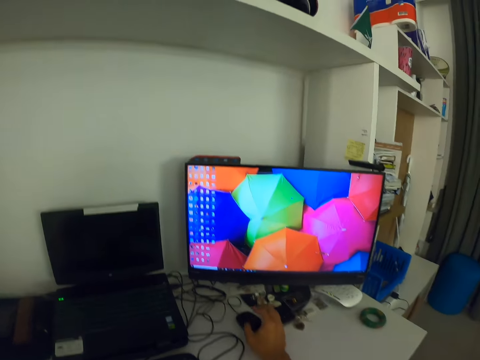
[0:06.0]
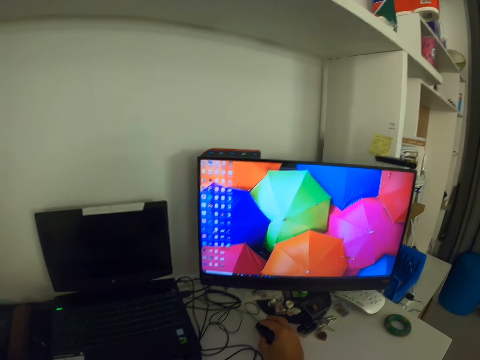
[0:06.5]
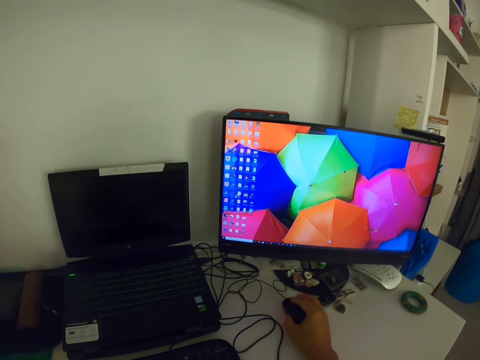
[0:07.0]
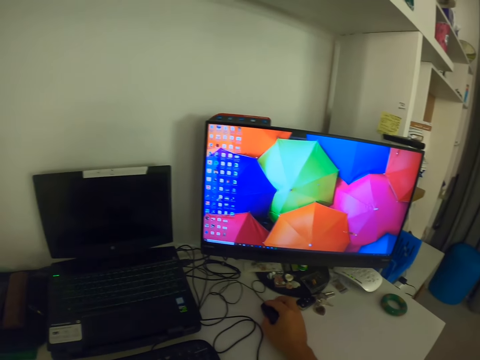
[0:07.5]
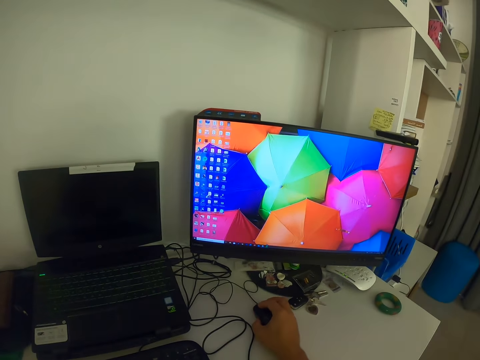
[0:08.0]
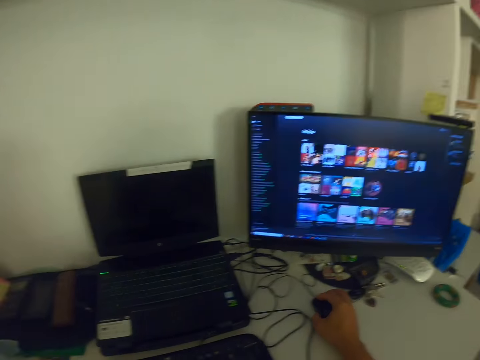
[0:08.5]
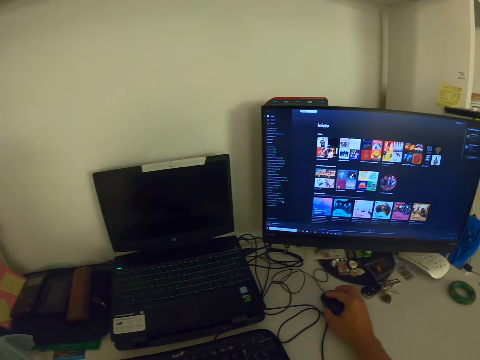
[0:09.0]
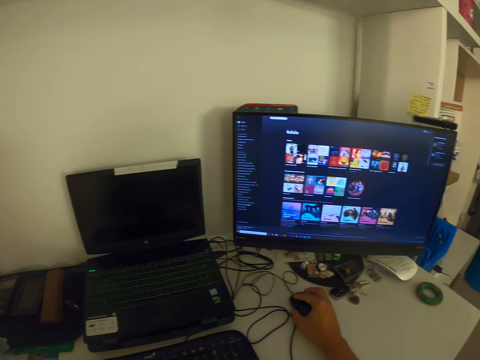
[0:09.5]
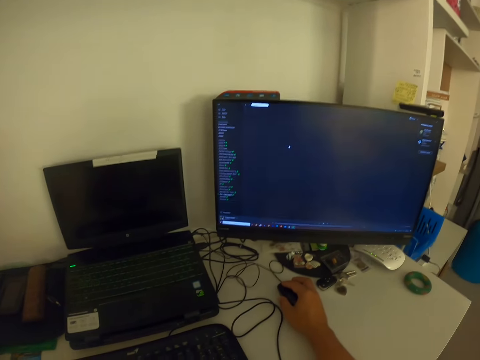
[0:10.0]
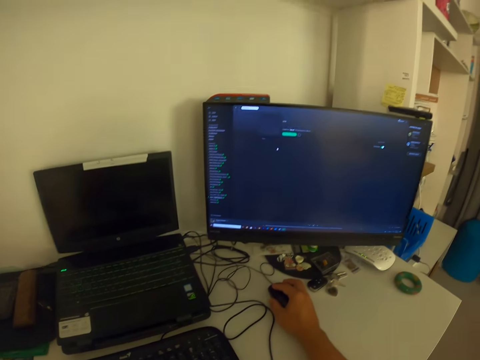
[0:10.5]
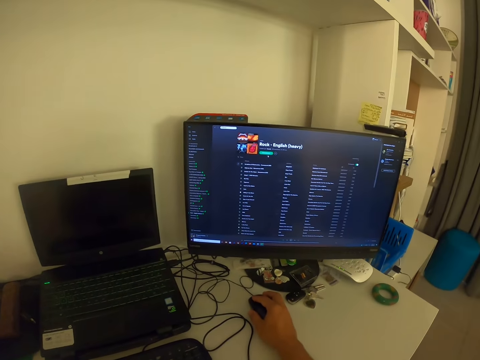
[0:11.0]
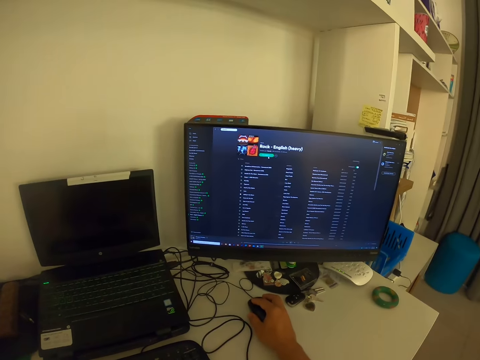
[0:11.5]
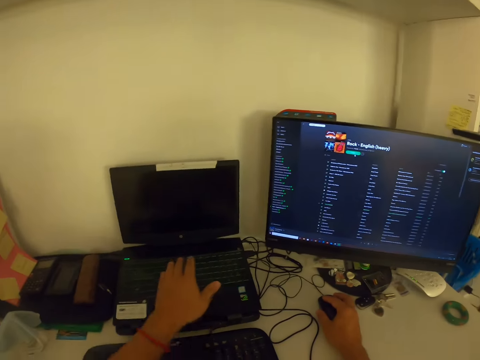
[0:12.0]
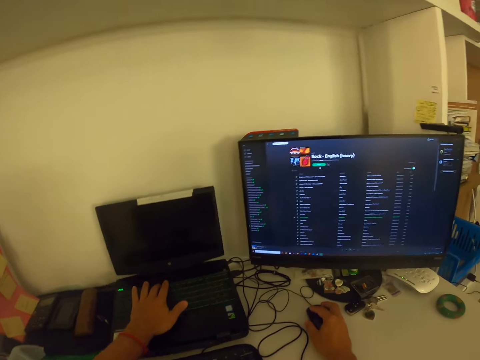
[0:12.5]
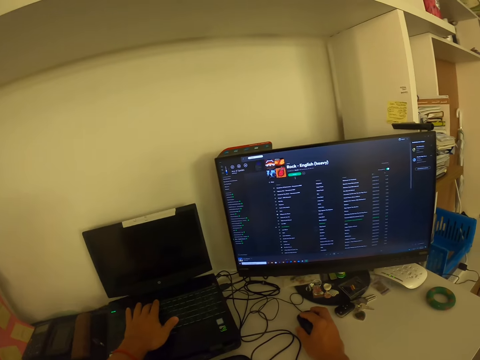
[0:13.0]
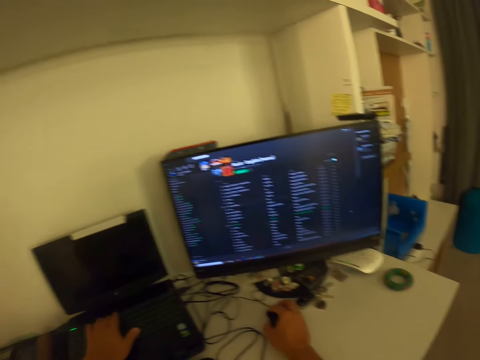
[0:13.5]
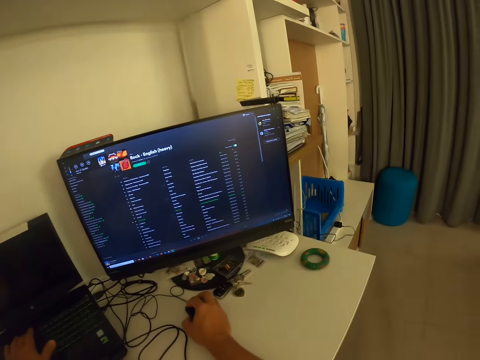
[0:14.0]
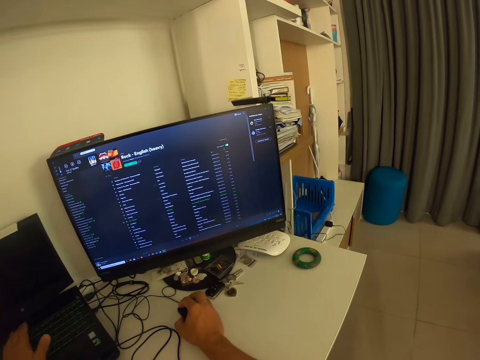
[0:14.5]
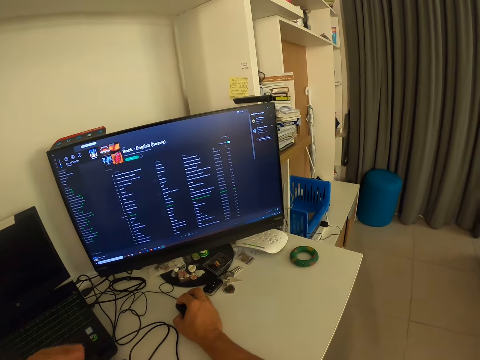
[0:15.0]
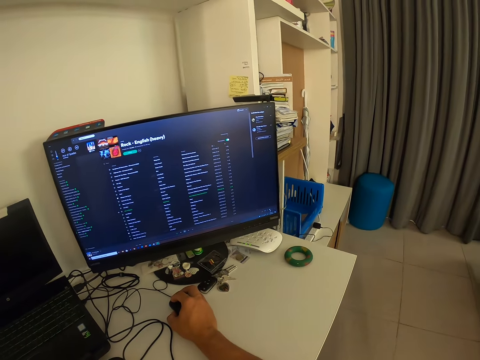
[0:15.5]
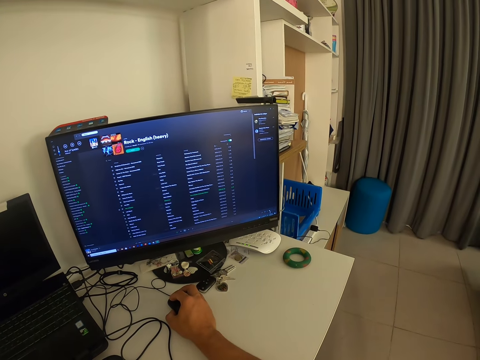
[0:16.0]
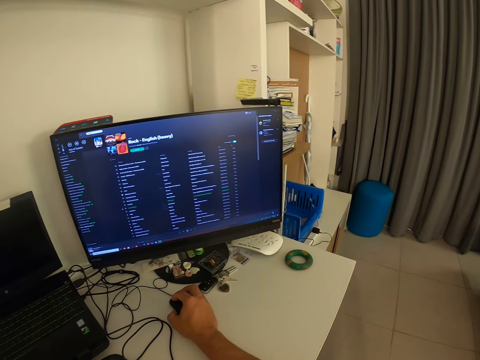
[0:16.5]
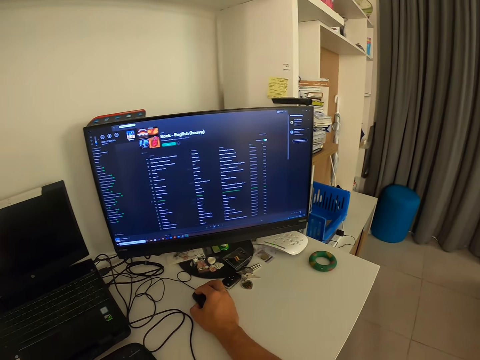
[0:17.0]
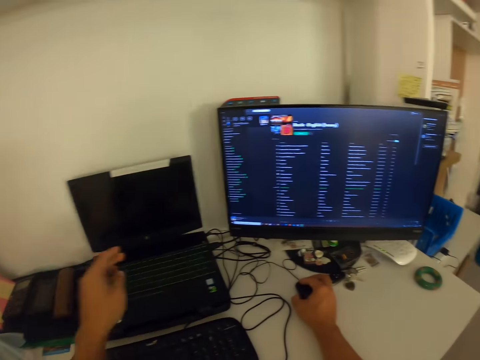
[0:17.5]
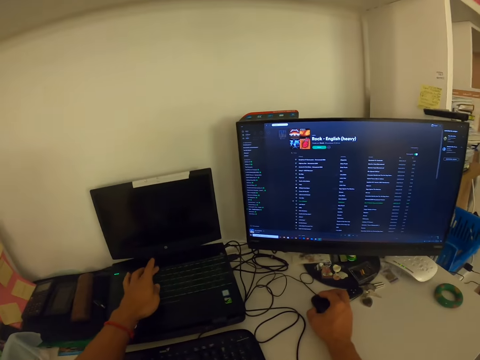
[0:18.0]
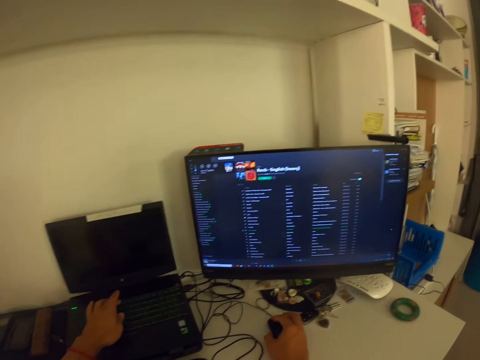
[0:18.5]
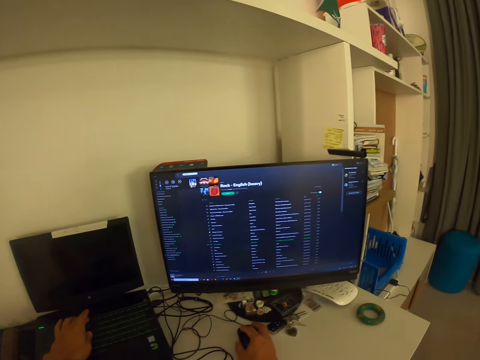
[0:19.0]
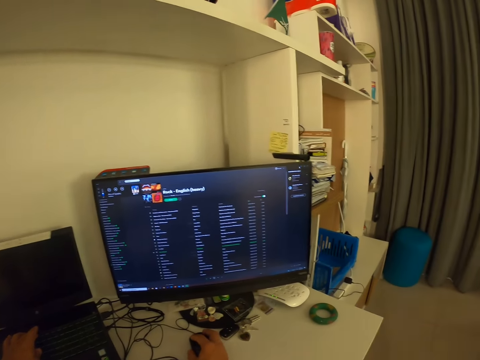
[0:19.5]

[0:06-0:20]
The camera wearer stretches out his right hand. He holds a mouse with his right hand. He moves the mouse backwards. He looks at a monitor. He navigates the desktop screen with his mouse. He plays music on the desktop. He stretches out his left hand. He increases the volume of the PC. He presses a keyboard on a laptop. He looks at the monitor. He looks to his left. He presses the keyboard on the laptop.

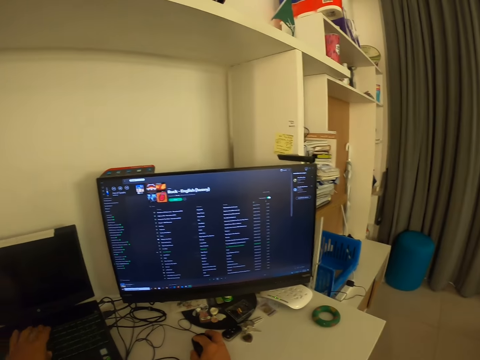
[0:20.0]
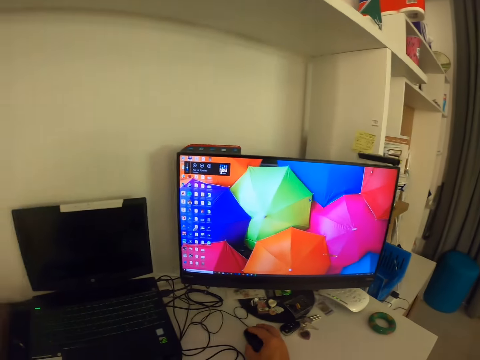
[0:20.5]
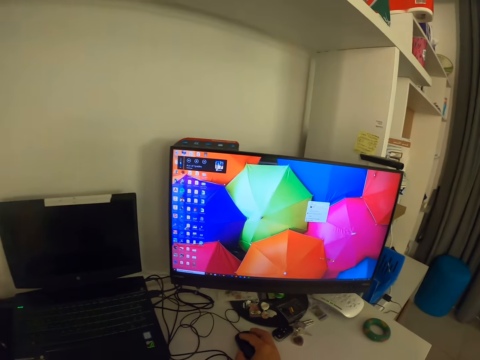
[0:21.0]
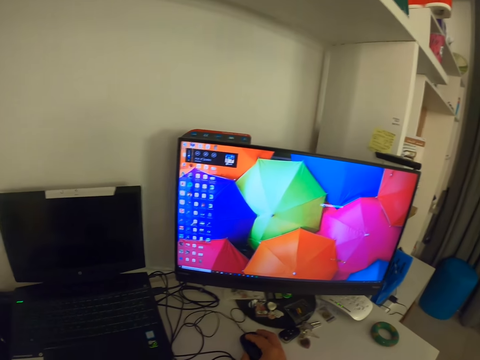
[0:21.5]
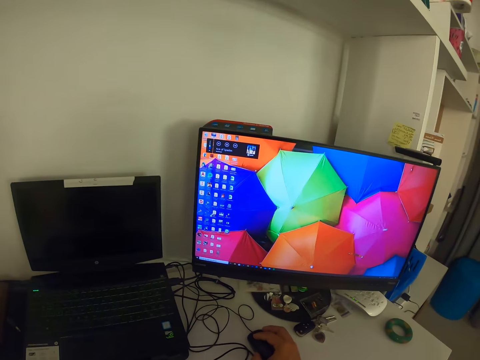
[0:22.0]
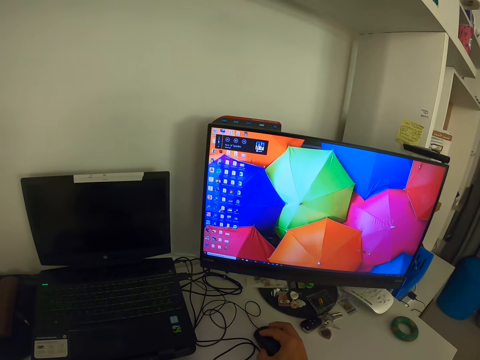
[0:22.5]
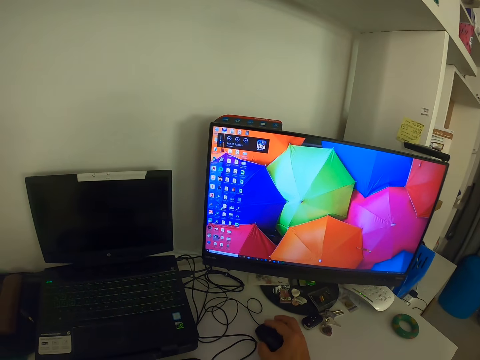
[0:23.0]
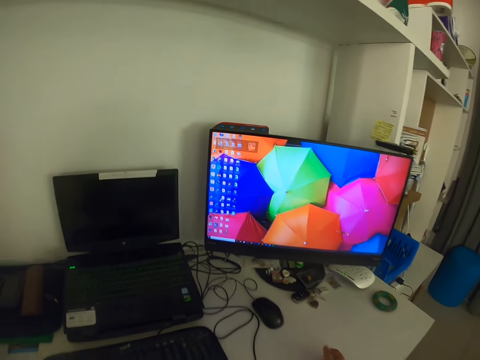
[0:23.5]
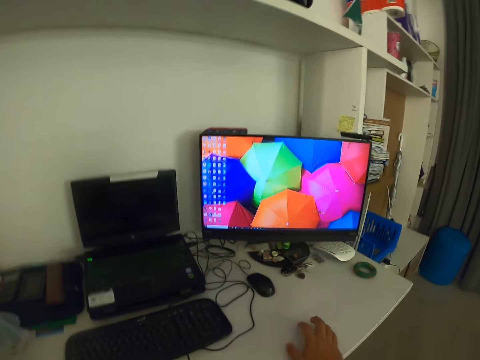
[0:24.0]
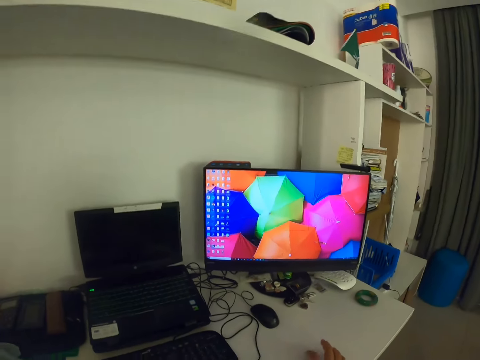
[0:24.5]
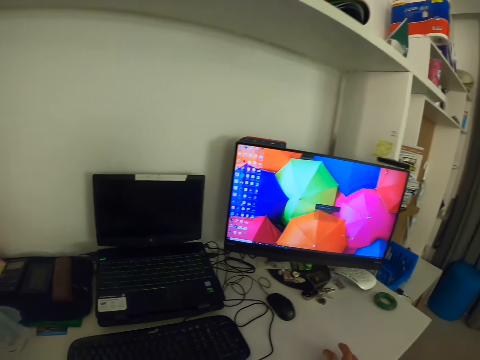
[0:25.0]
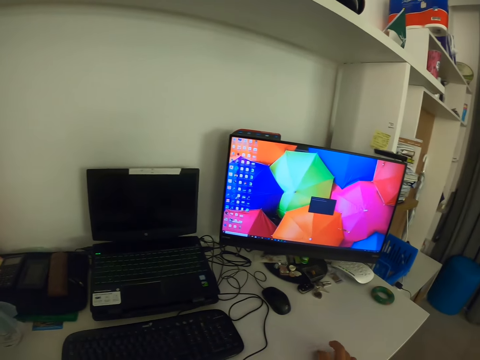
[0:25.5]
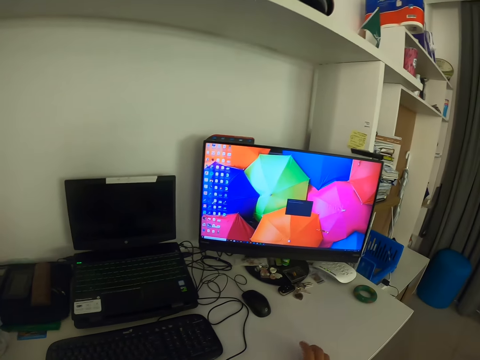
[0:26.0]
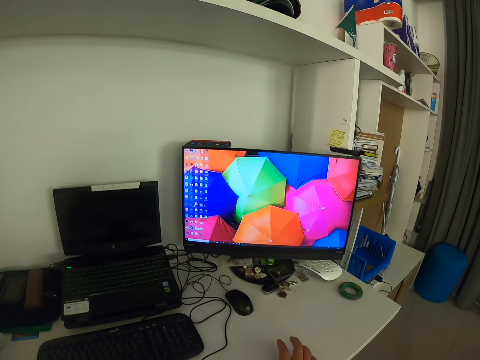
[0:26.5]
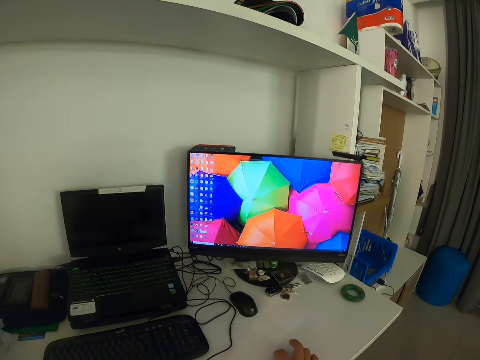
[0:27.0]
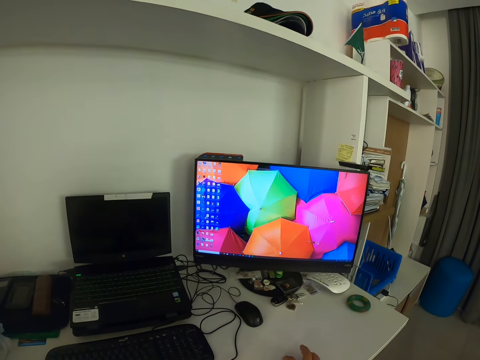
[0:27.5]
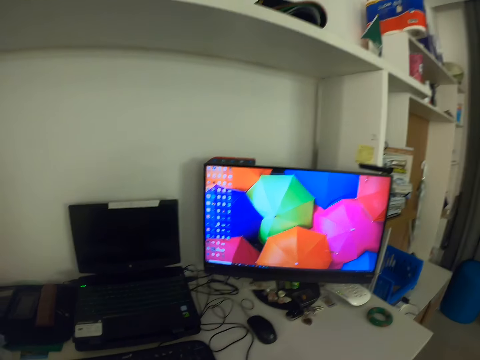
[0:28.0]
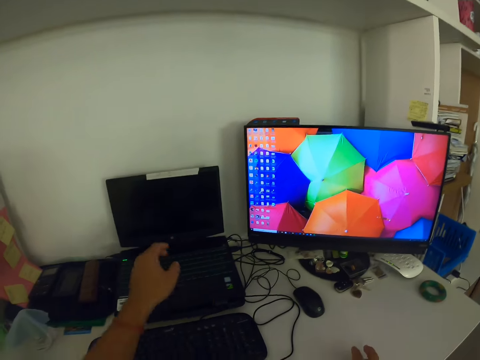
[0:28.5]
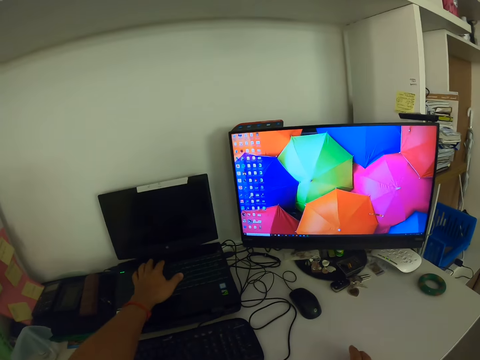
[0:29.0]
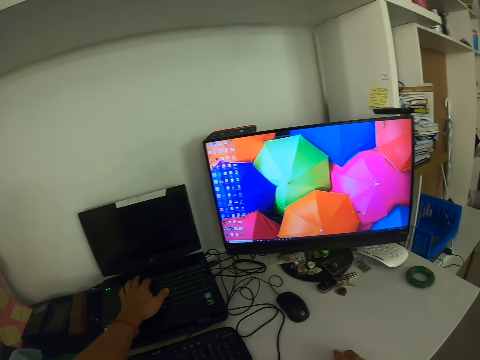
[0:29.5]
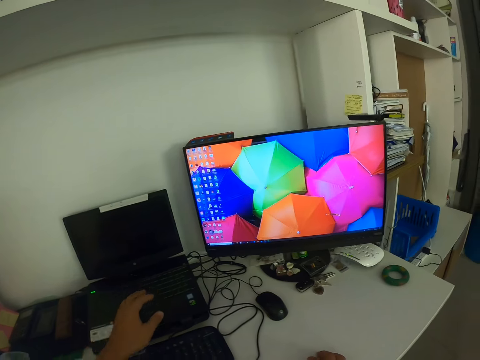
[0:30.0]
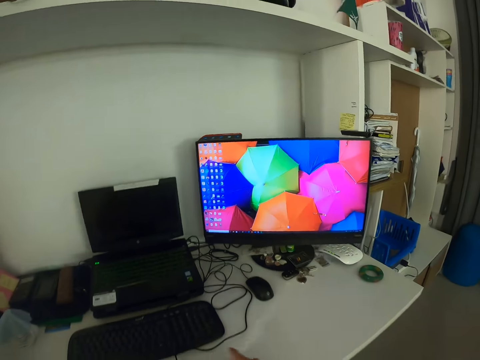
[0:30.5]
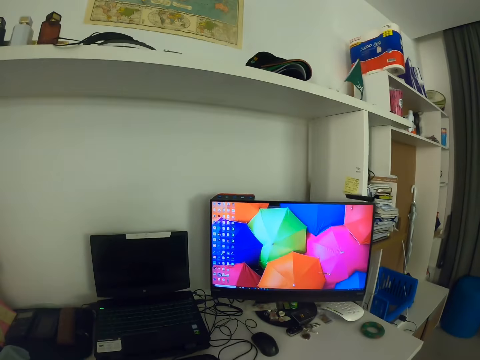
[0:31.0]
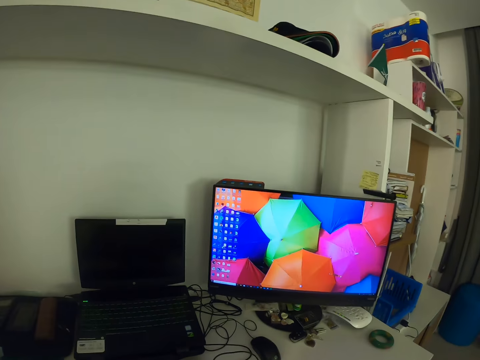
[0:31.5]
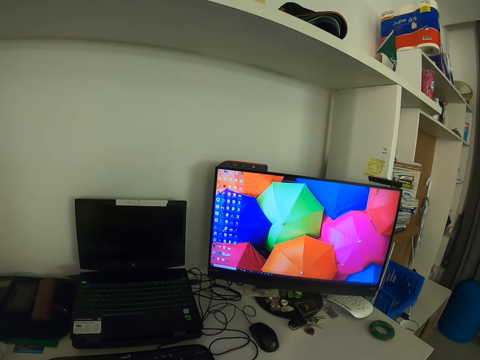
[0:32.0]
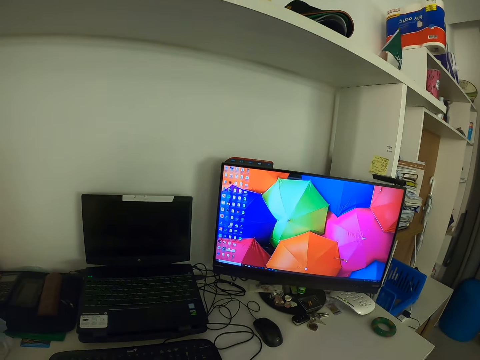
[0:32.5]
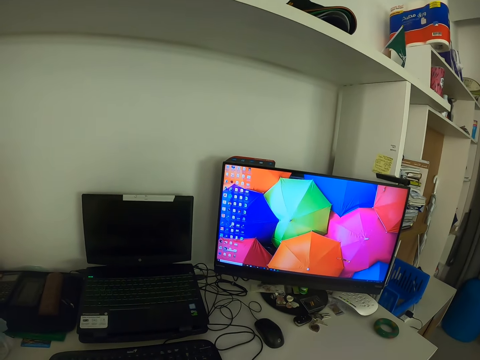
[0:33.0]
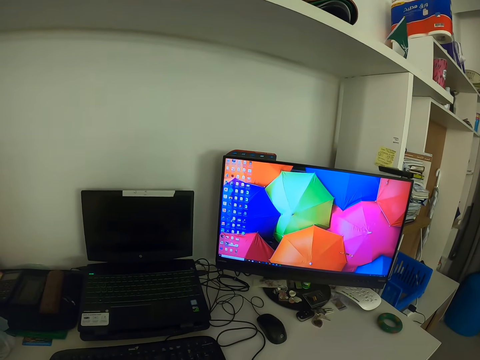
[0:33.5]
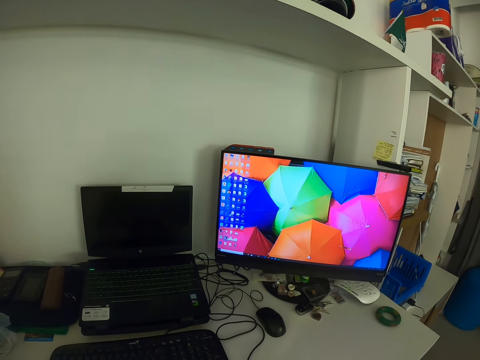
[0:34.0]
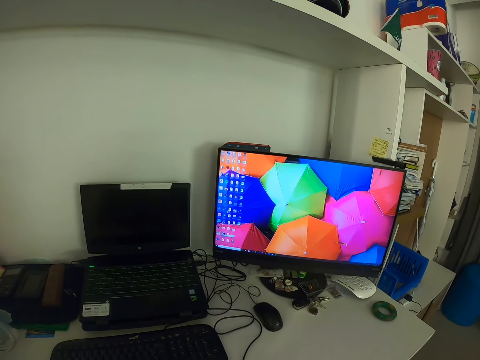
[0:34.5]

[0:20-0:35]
The camera wearer removes his hand from the PC. He looks at a laptop. He moves a mouse. He removes his hand from the mouse. He puts his hands on the table. He taps the table with his fingers. He runs his hands on the table. He looks at a monitor. He stretches out his left hand. He presses a keyboard on the laptop. He presses the volume button. He removes his hands from the keyboard on the laptop. He looks at the monitor.
